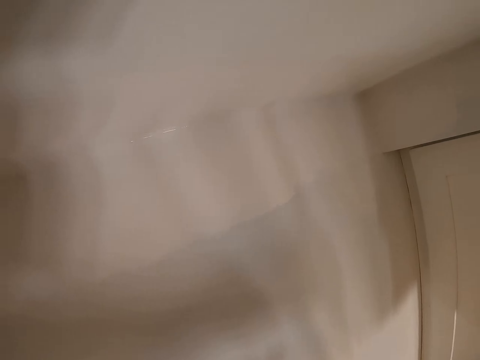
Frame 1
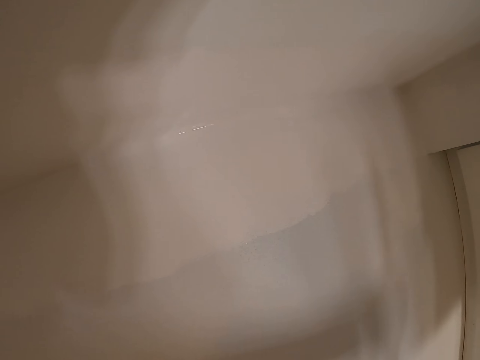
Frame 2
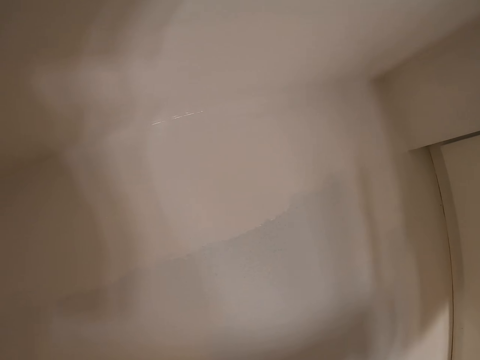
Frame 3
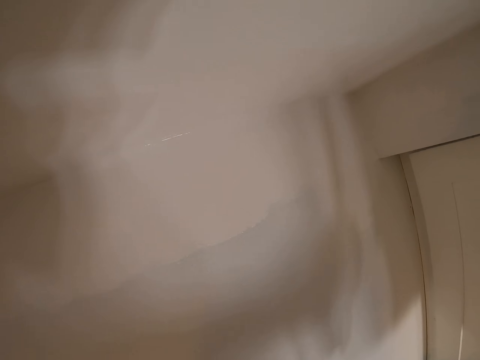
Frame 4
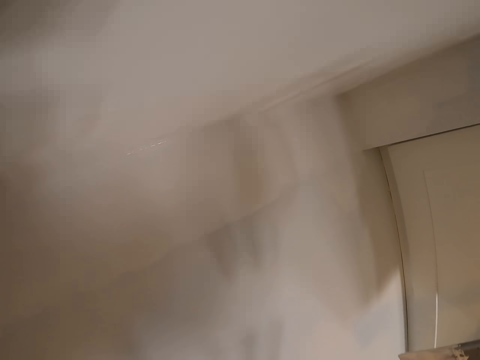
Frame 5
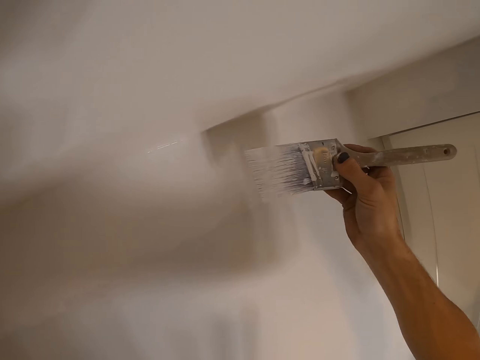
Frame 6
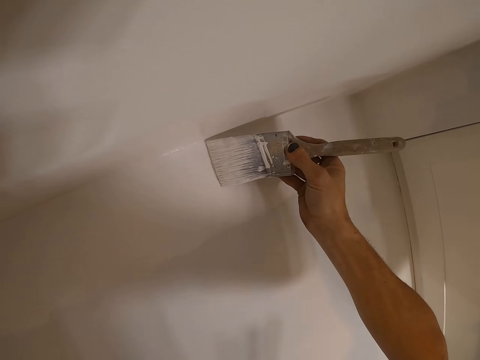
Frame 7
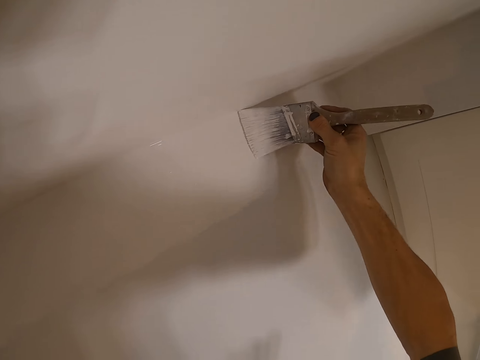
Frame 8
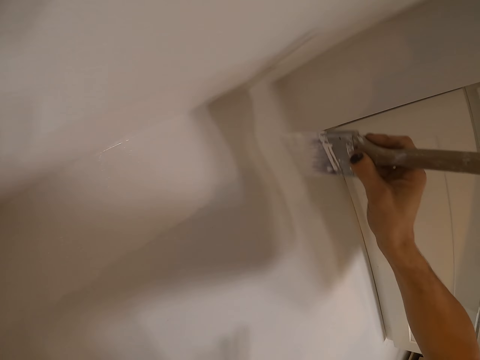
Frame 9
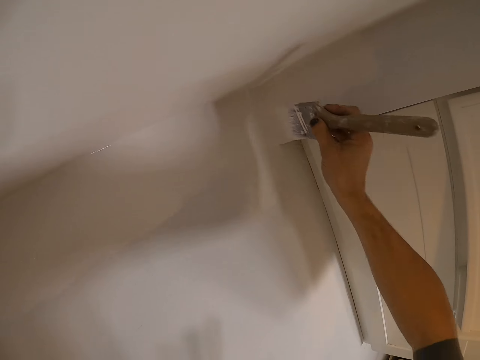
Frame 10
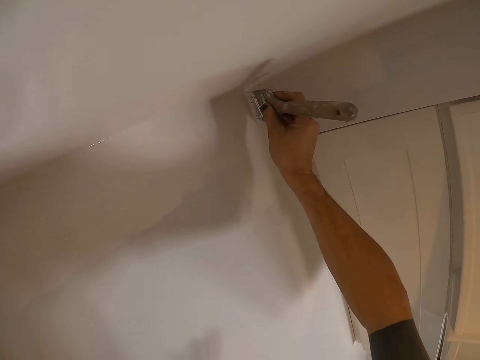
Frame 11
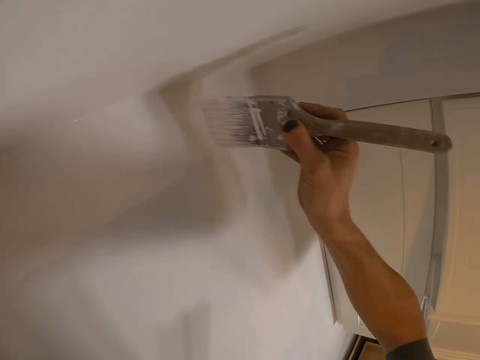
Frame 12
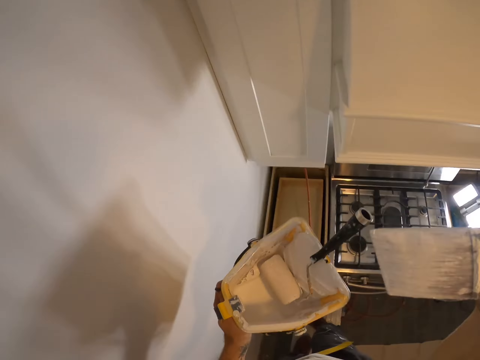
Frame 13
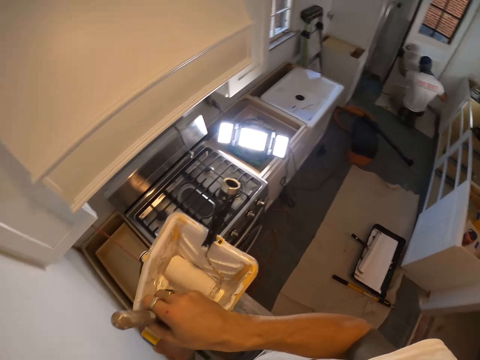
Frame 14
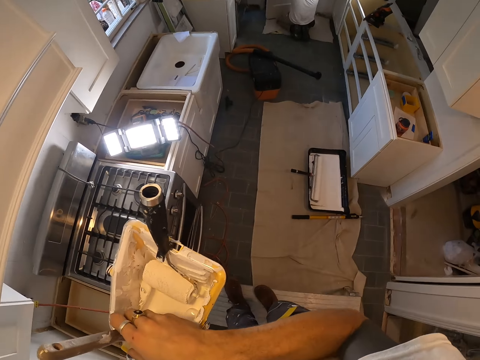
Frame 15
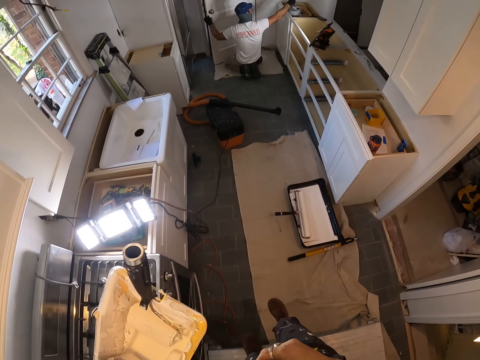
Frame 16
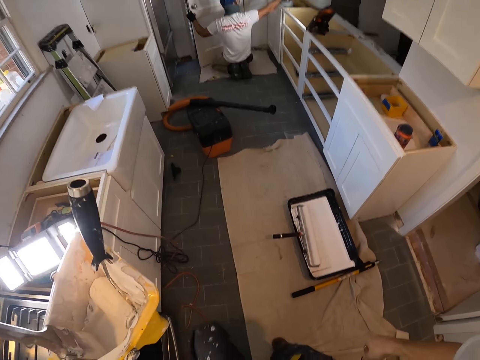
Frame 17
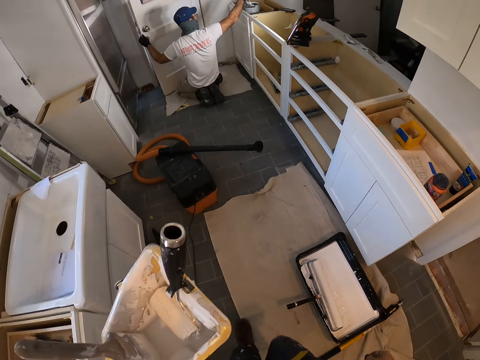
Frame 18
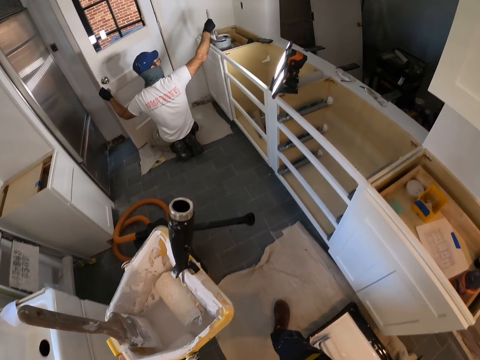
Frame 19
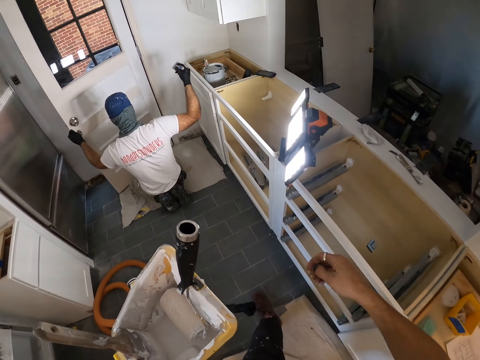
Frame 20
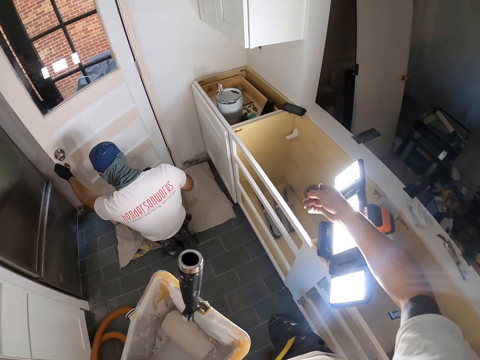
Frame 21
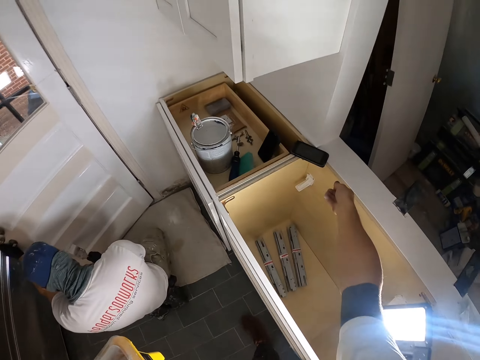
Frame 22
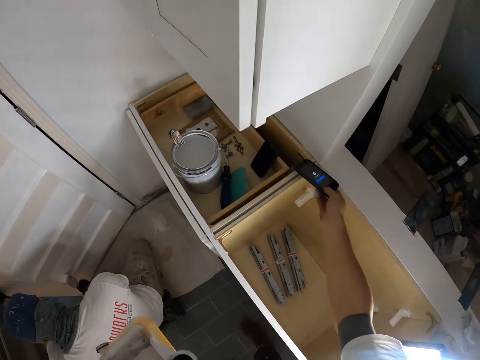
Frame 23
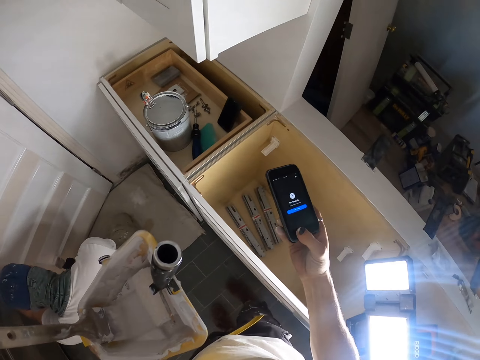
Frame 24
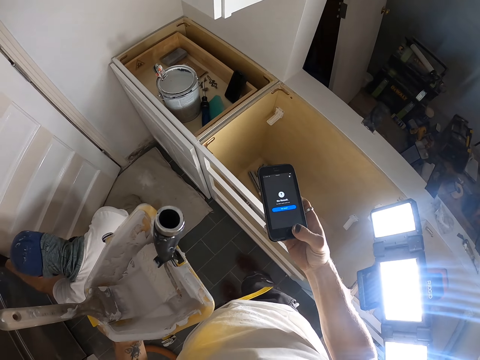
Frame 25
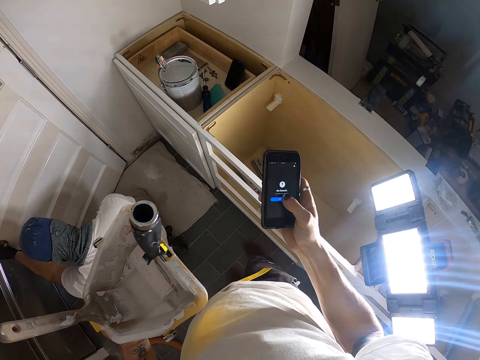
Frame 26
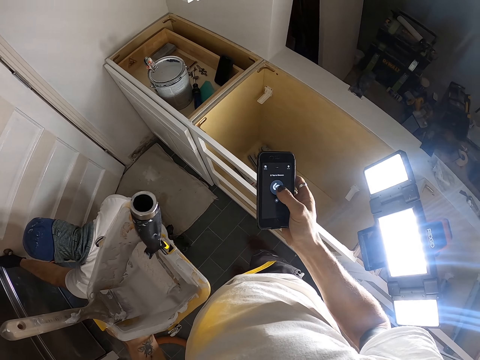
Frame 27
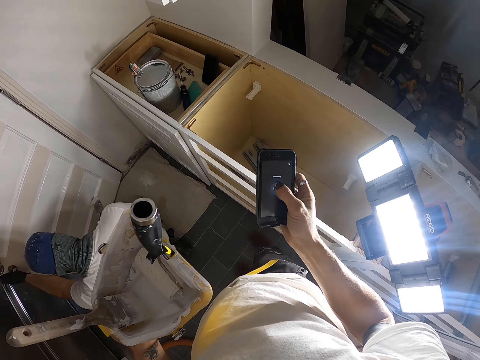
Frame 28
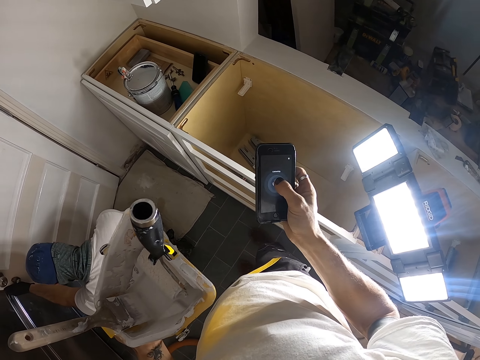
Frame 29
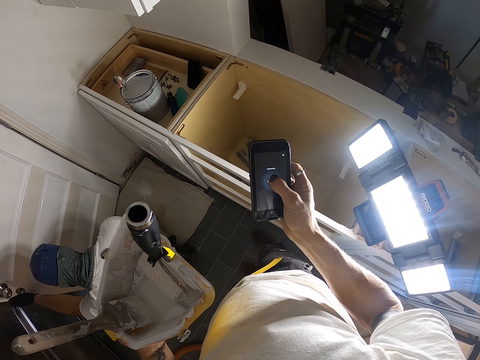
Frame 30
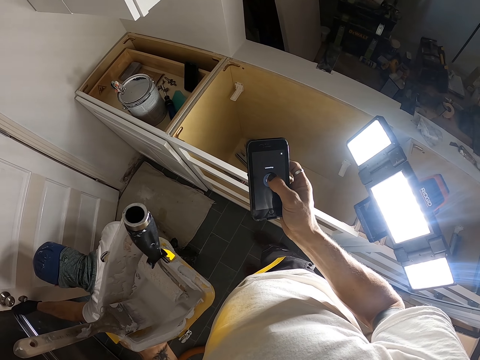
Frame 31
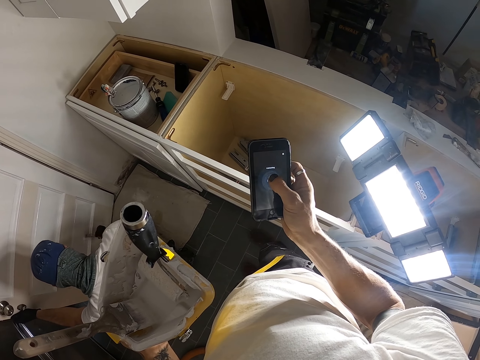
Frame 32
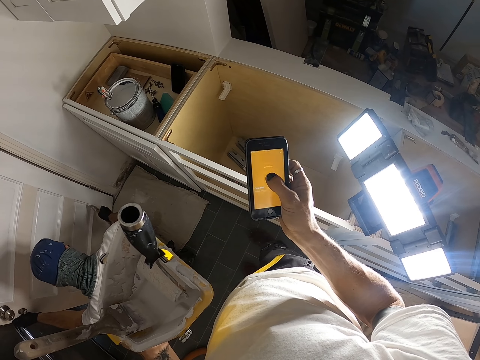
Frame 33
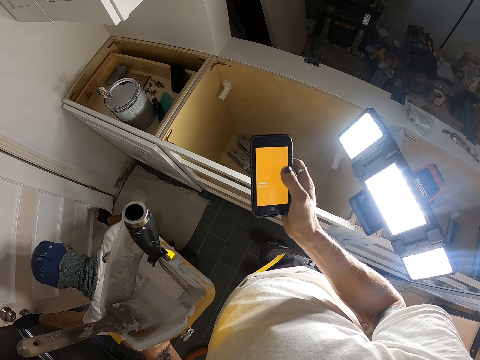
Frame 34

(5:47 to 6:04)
The camera wearer puts the paint brush in a paint bucket or roller tray. They walk in the room and step down from the bench. They take a mobile phone and use the mobile phone.

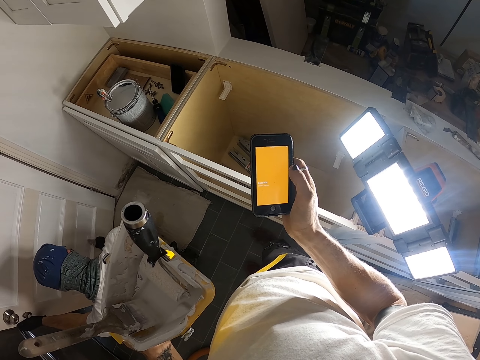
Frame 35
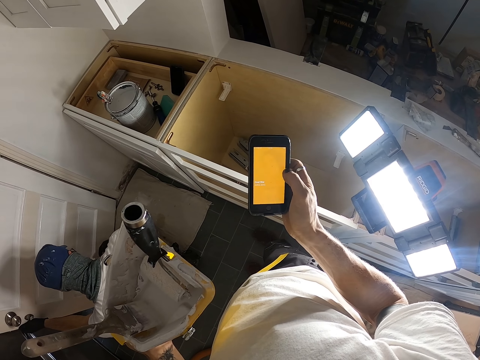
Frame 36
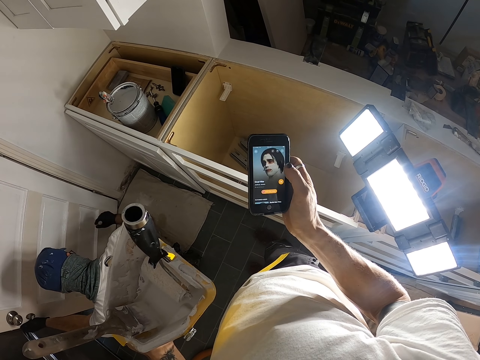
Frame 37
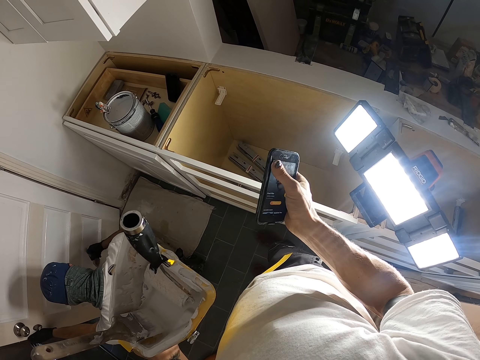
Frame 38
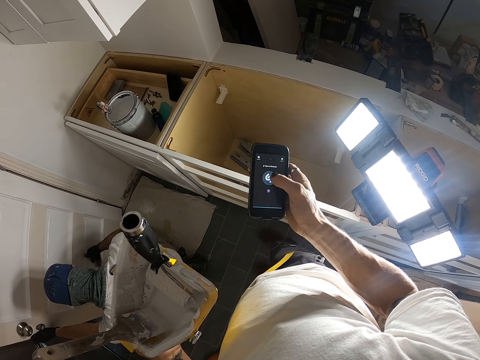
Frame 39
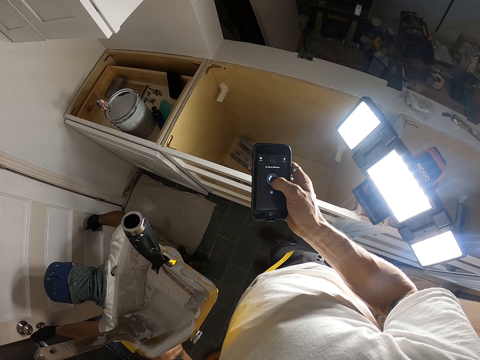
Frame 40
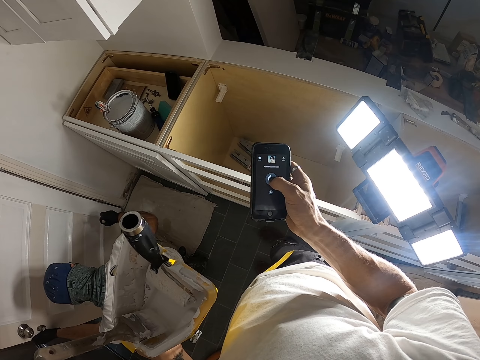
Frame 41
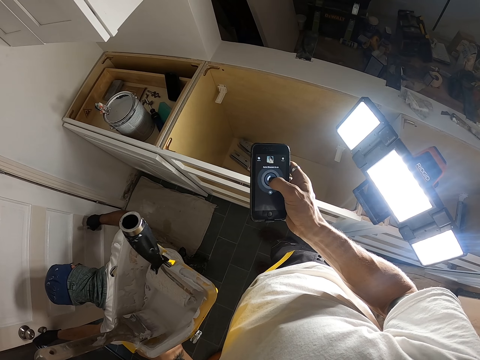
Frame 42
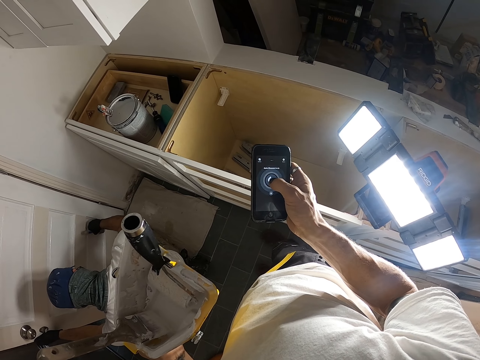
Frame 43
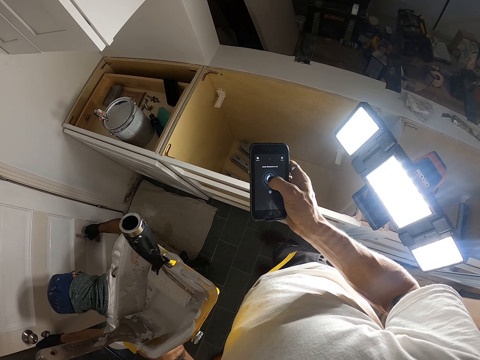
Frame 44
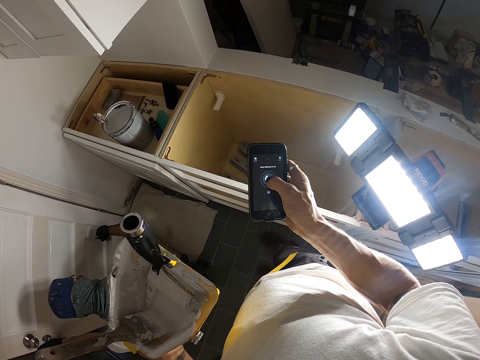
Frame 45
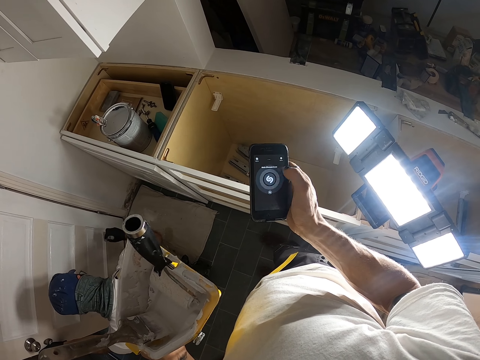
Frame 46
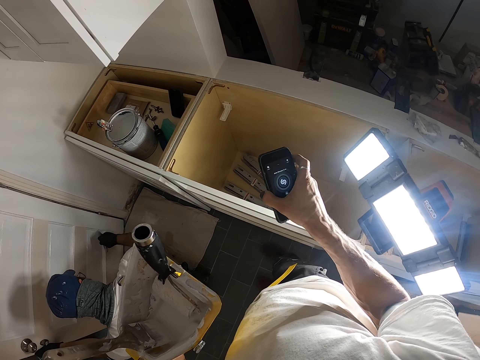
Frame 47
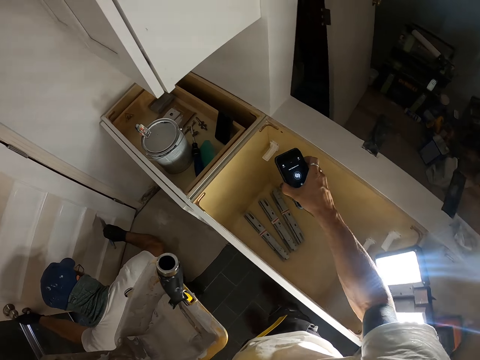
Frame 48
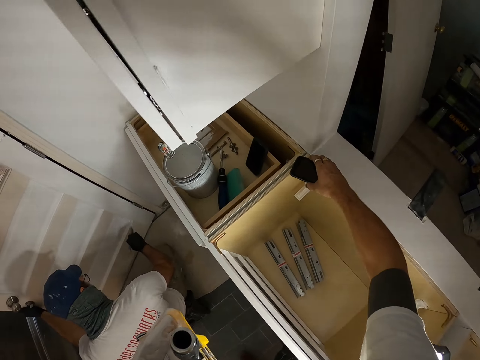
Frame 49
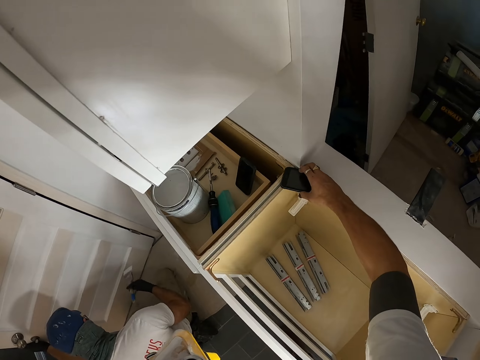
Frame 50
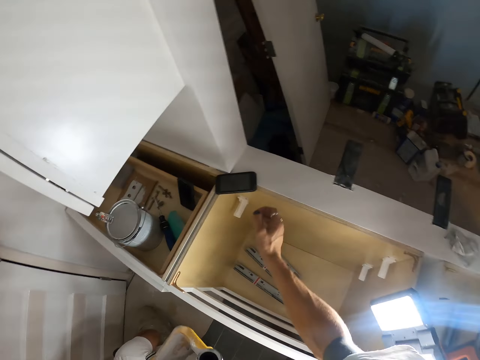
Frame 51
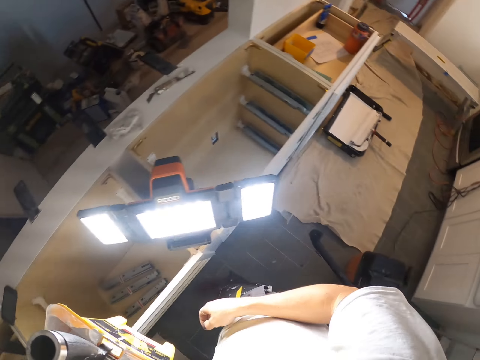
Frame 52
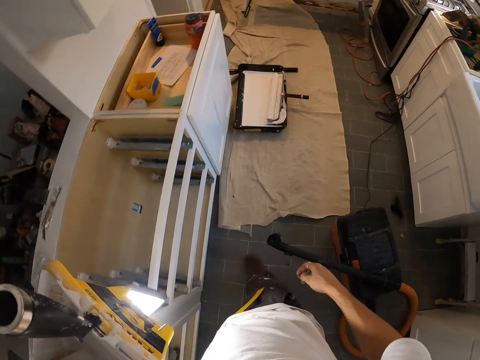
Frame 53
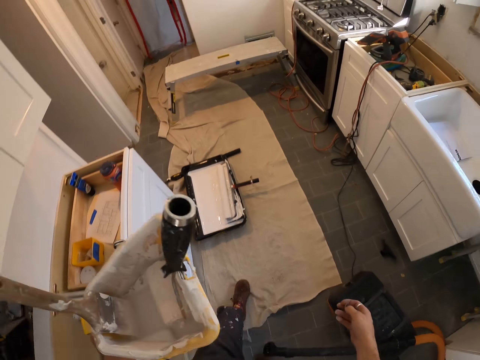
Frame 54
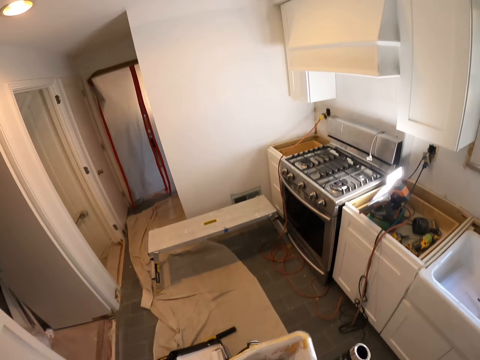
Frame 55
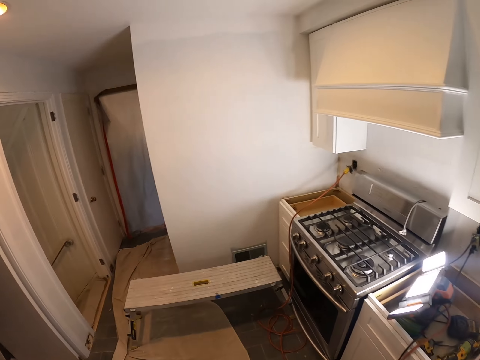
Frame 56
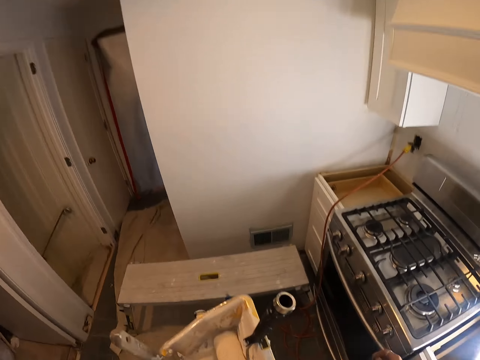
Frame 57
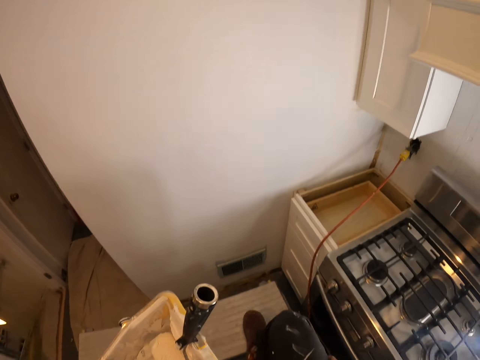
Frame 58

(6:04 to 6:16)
The camera wearer places the phone on the cabinet. They walk in the room.
